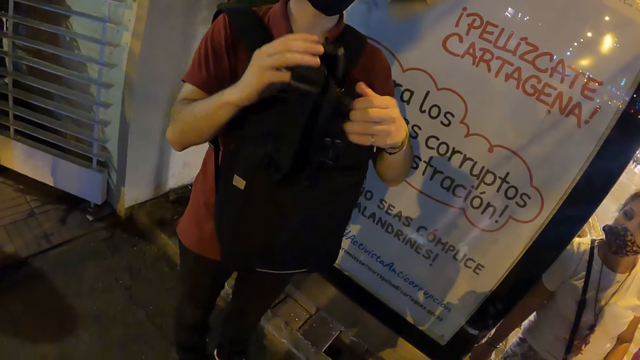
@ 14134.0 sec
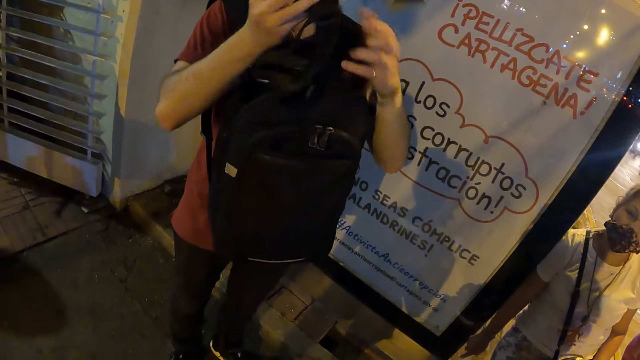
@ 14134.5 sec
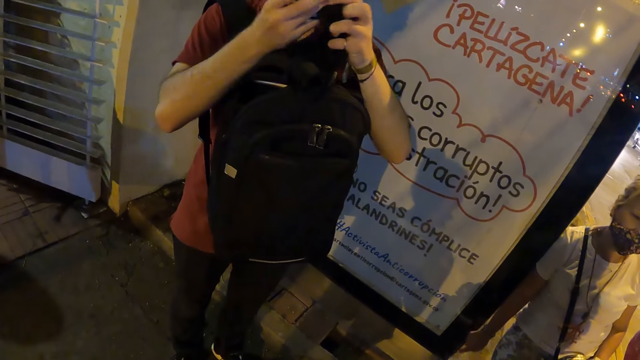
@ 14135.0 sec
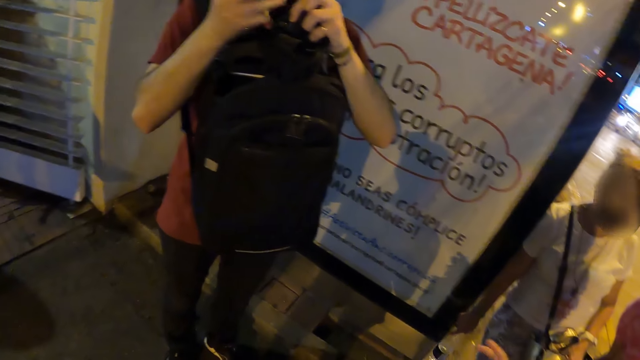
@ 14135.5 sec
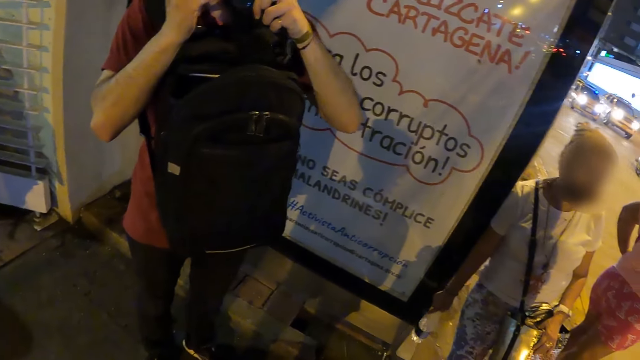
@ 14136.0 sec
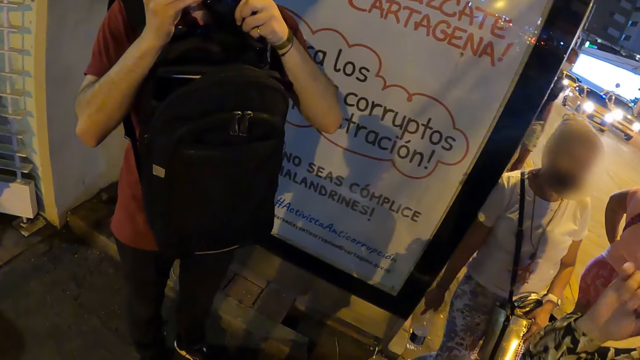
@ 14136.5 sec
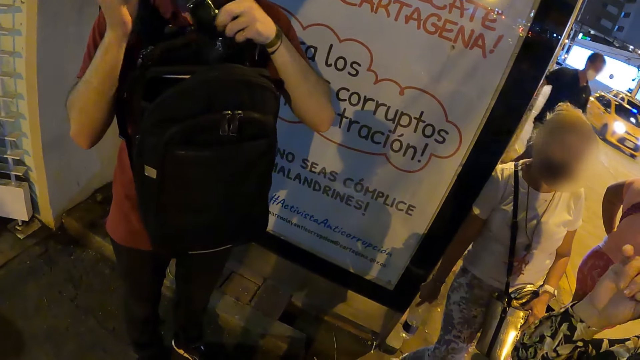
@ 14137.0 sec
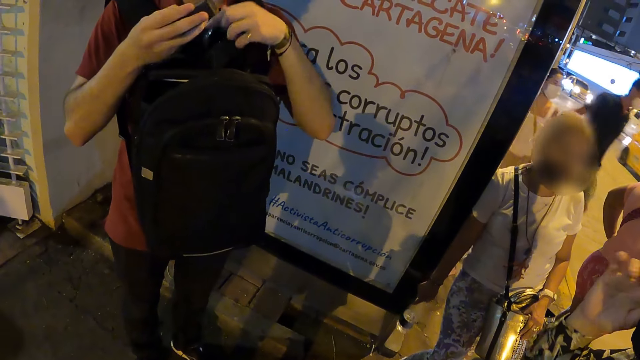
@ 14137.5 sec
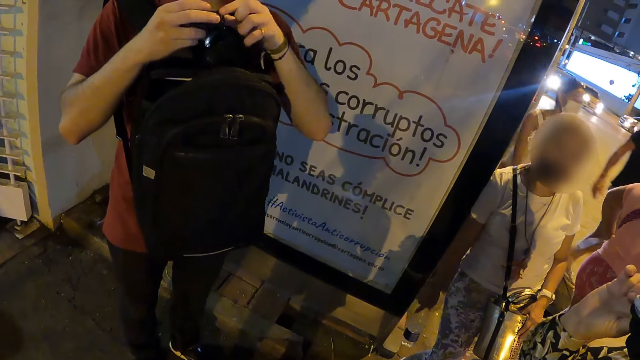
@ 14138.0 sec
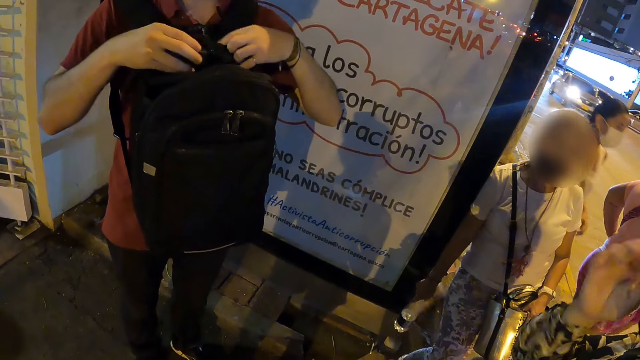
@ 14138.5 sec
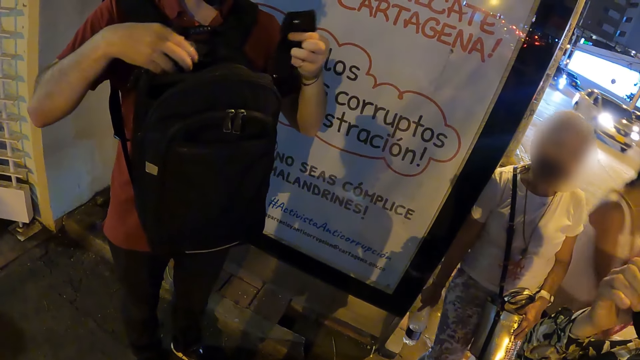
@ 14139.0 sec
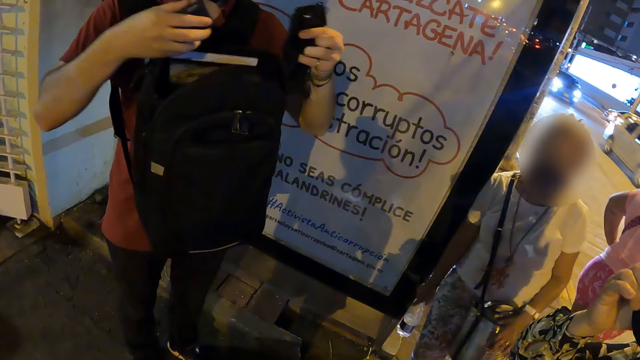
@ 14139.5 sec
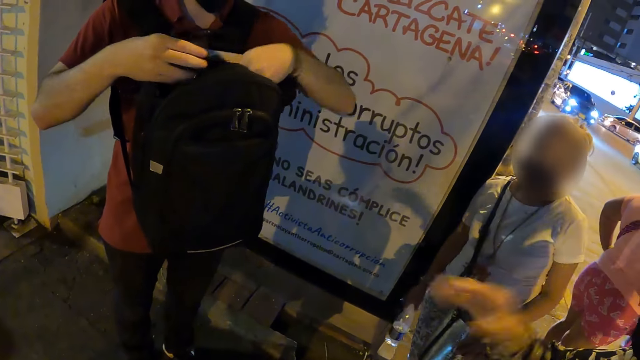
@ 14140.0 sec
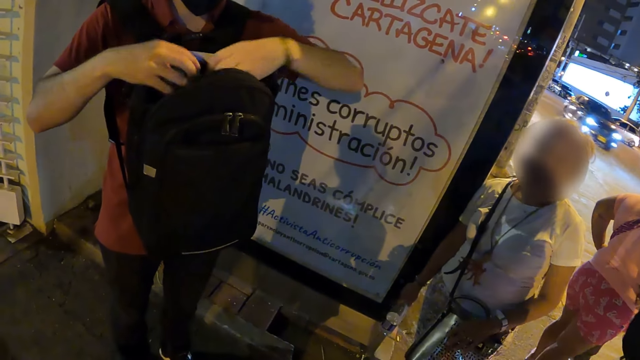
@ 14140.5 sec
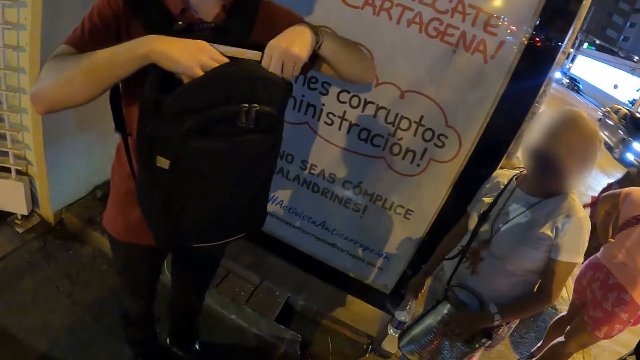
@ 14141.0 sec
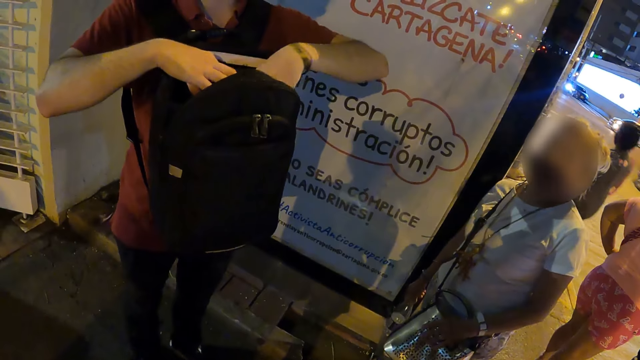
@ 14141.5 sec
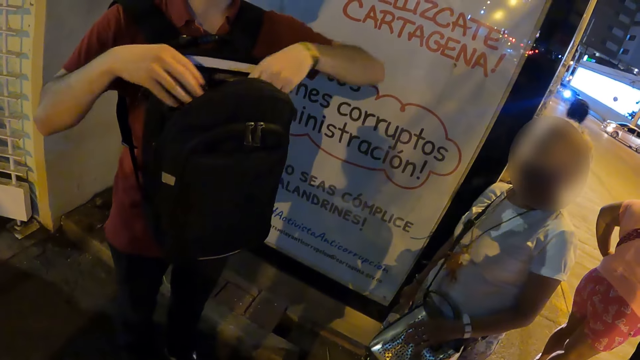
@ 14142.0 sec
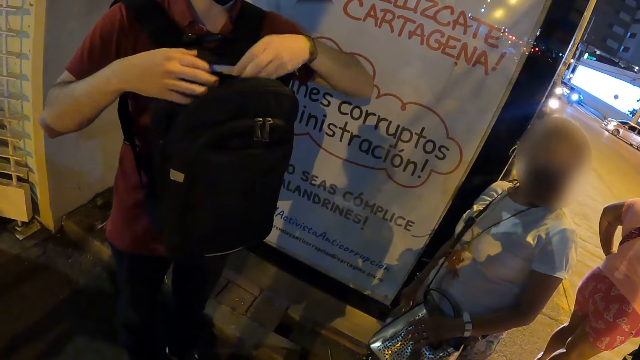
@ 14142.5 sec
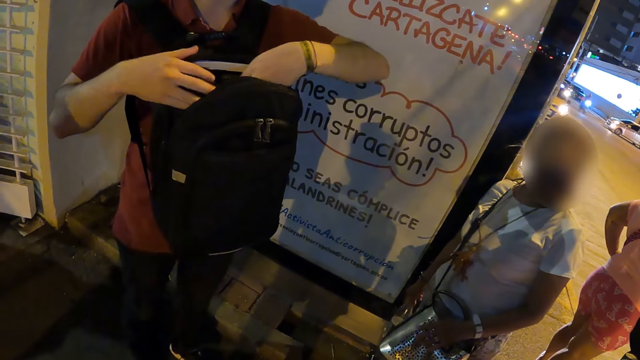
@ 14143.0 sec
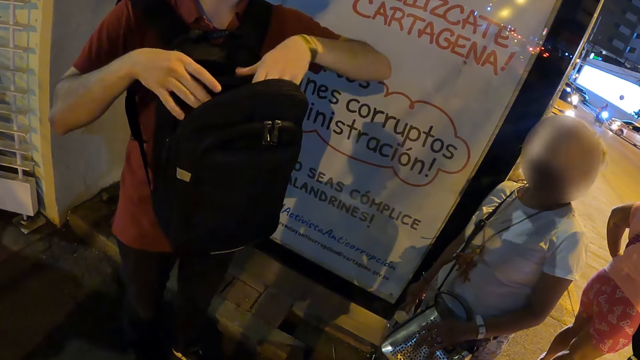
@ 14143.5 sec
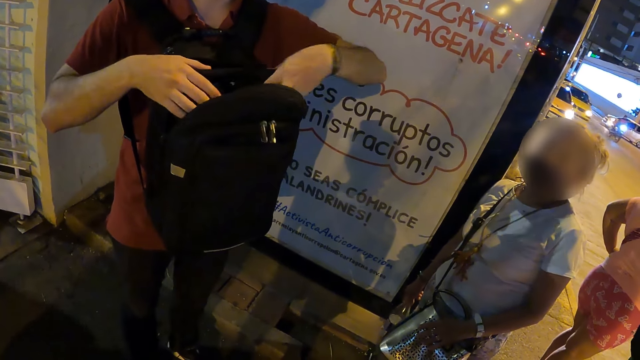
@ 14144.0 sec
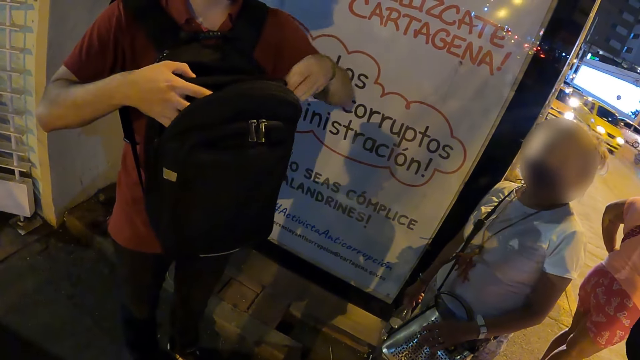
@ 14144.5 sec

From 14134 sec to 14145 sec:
A person holds the camera with both hands. The person removes the camera magazine with the right hand. The person holds the camera magazine with both hands. The person puts the camera in a black bag.

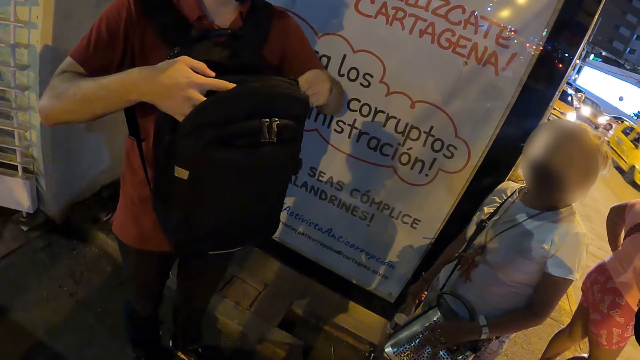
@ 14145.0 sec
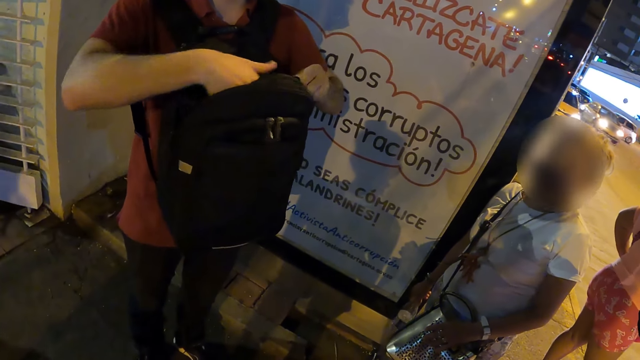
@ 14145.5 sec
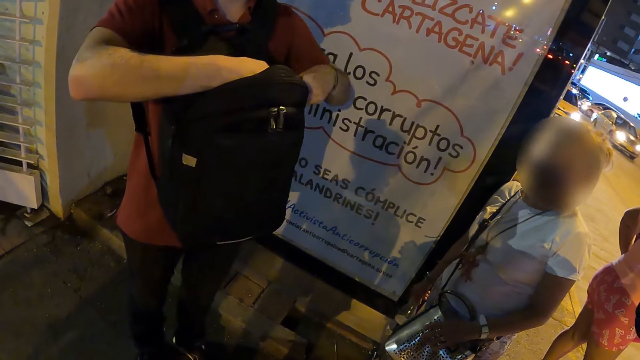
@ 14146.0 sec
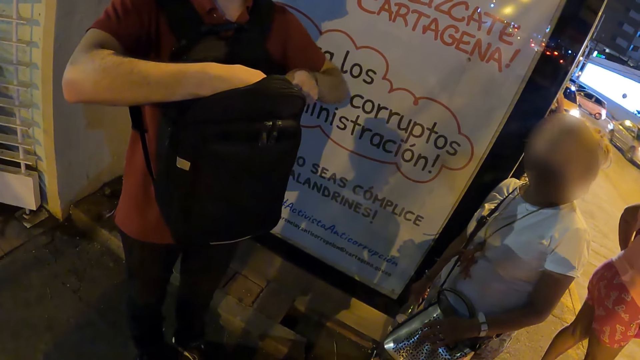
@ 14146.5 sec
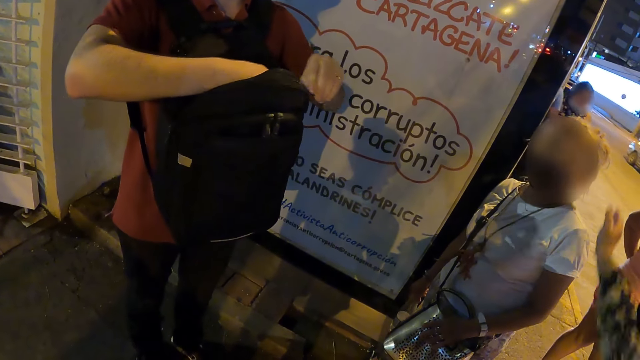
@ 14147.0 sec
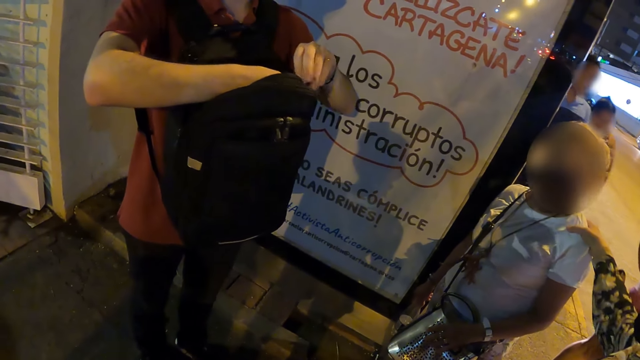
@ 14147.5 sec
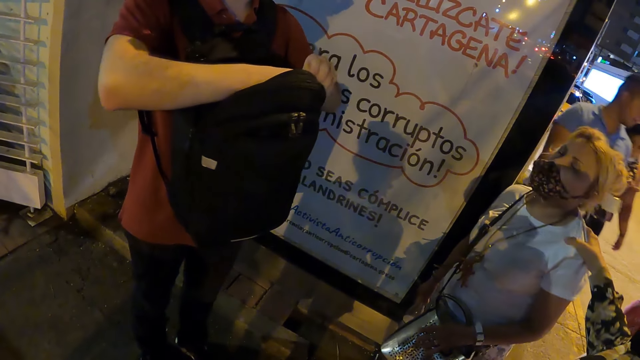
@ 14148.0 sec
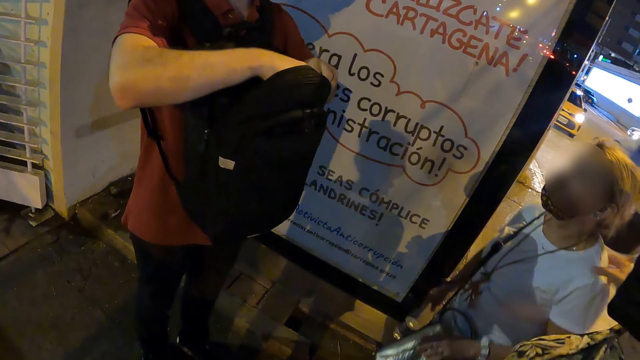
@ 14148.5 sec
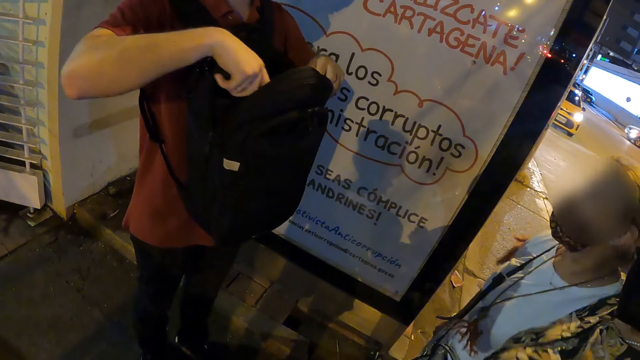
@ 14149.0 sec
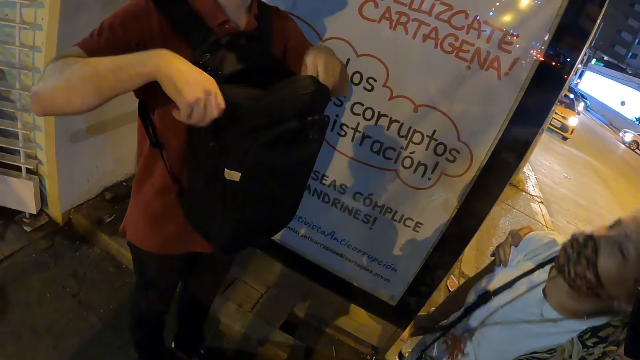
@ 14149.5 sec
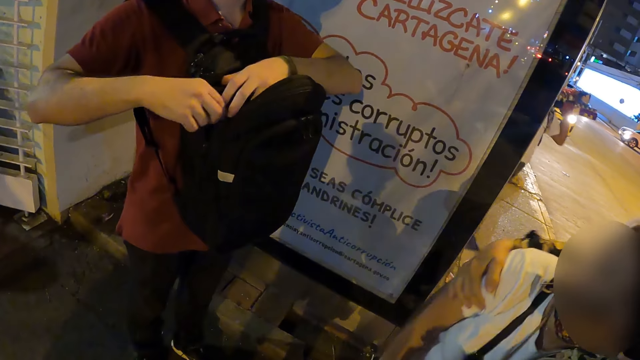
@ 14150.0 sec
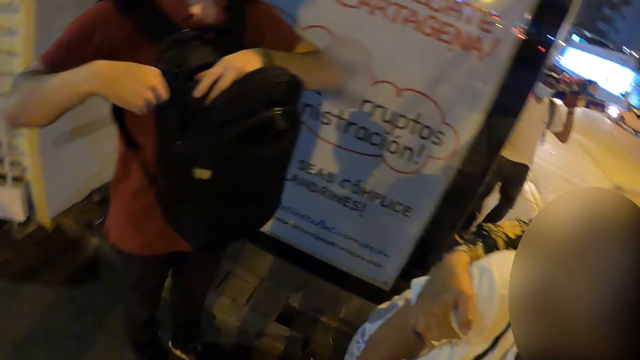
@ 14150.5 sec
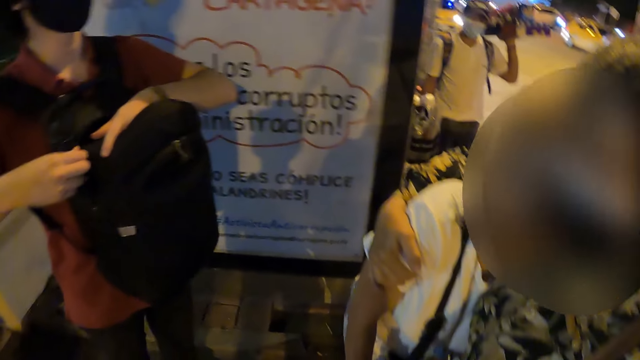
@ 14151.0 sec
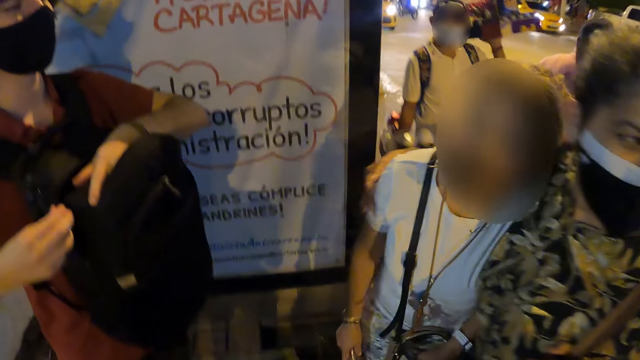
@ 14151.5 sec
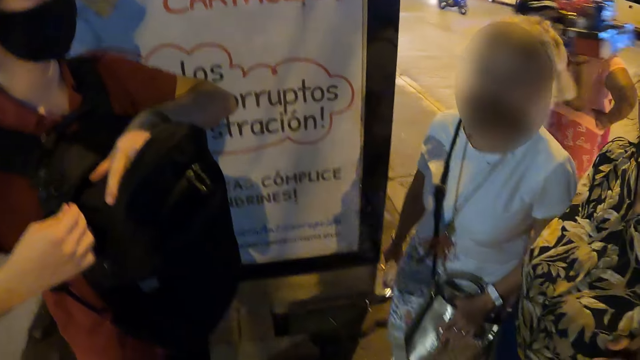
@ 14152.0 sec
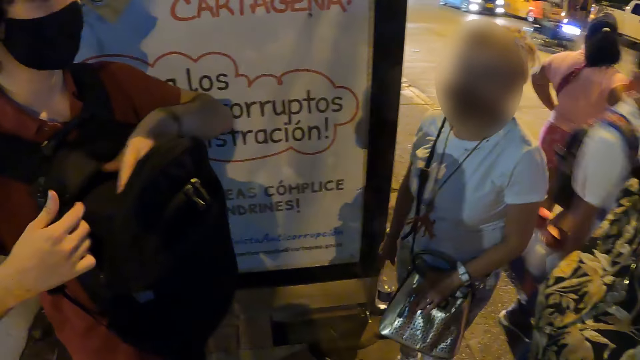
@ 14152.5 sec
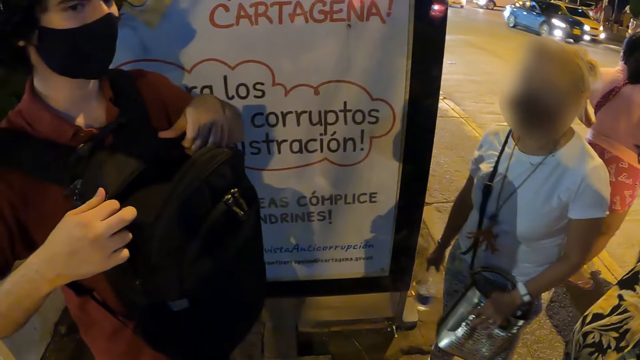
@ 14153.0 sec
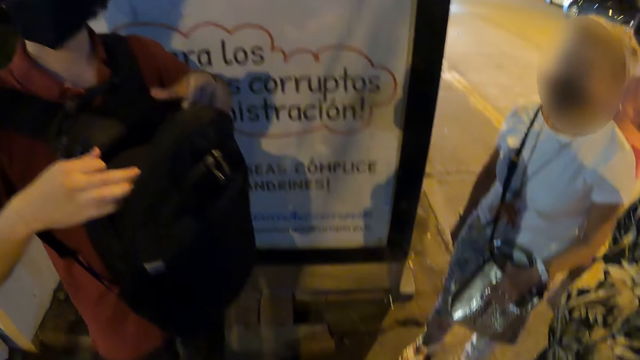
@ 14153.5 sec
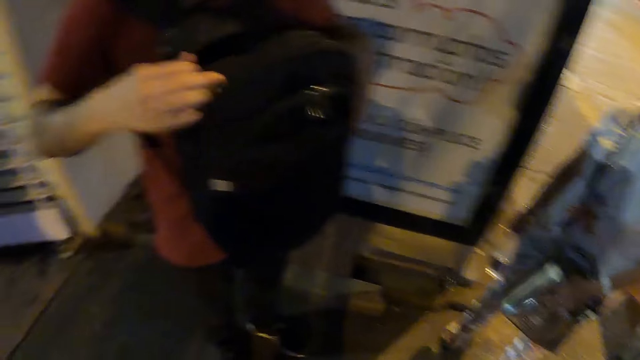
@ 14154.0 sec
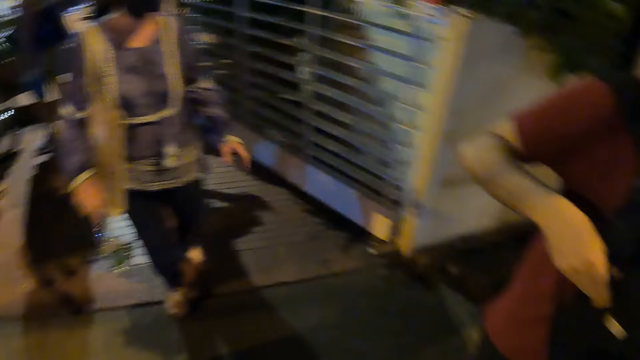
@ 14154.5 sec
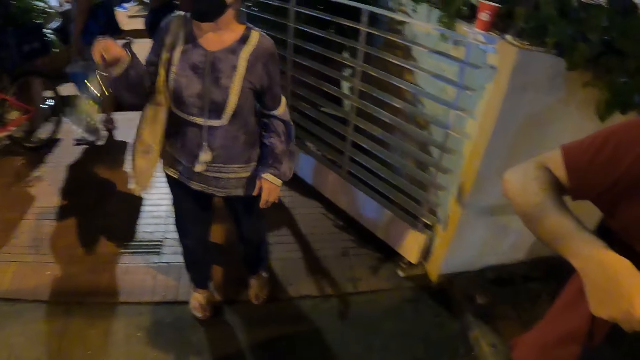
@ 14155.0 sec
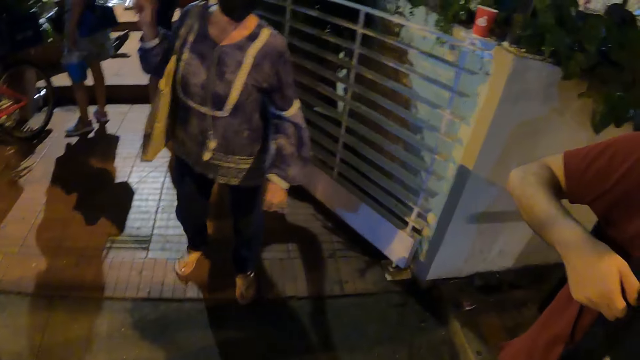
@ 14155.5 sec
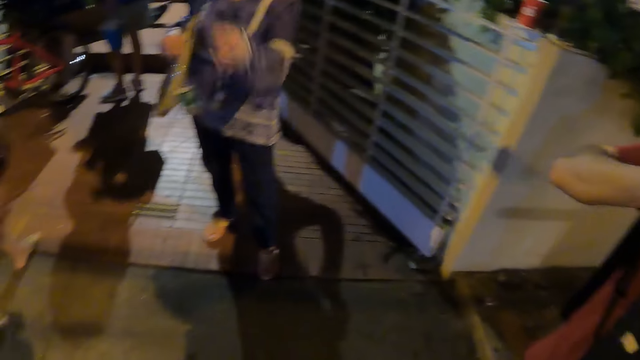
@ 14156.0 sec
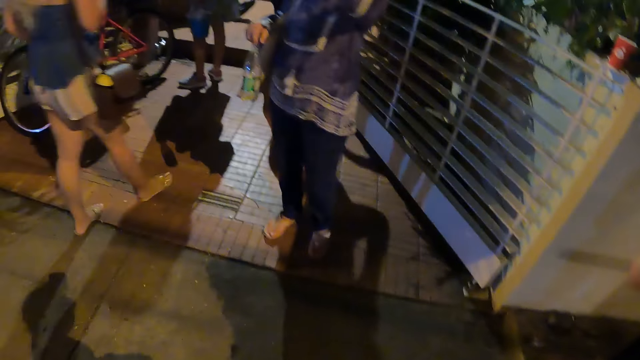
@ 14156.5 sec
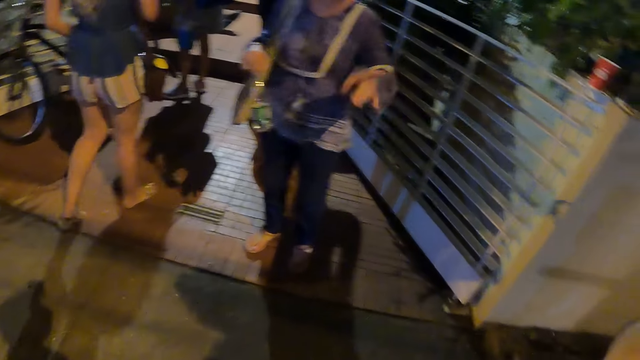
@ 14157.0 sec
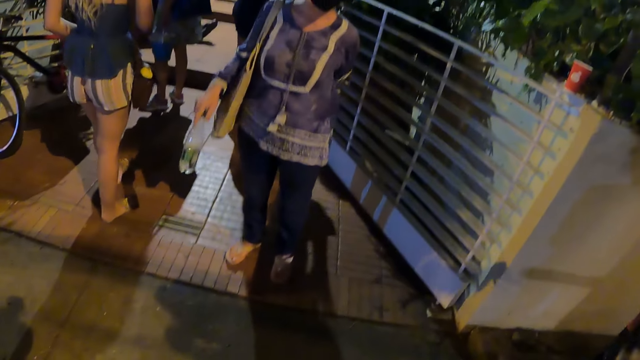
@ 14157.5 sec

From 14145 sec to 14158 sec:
A person closes the bag with the right hand. A lady grabs the shoulder at another lady with her right hand. The camera wearer stares around. The other lady moves the legs. The camera wearer looks at the person. They stare around. Another lady interacts with the camera wearer.
